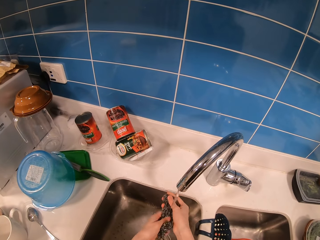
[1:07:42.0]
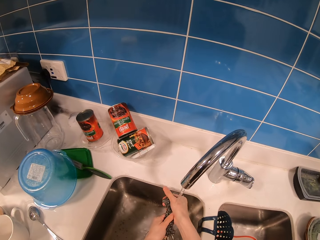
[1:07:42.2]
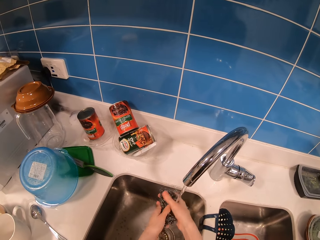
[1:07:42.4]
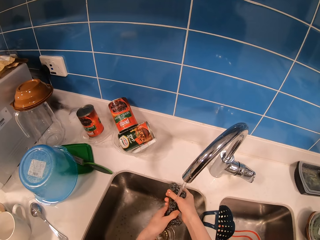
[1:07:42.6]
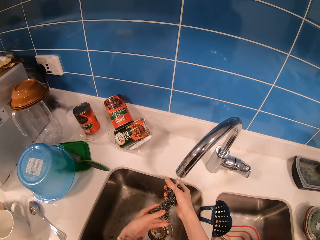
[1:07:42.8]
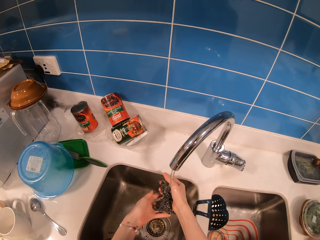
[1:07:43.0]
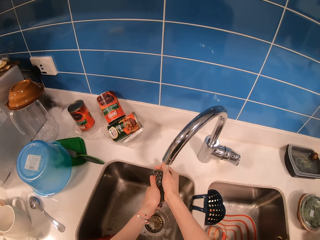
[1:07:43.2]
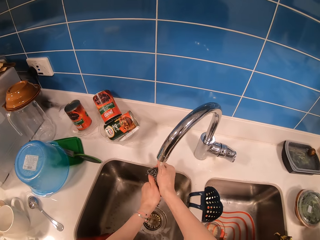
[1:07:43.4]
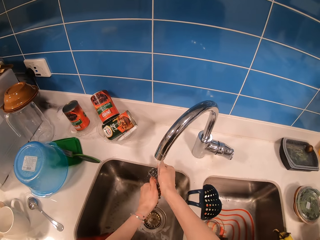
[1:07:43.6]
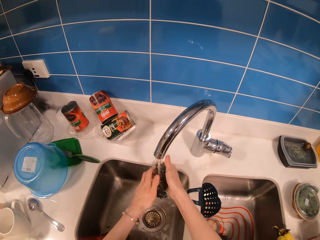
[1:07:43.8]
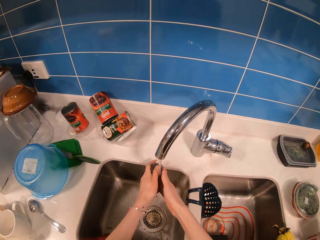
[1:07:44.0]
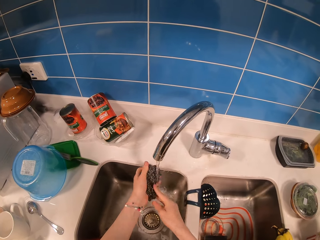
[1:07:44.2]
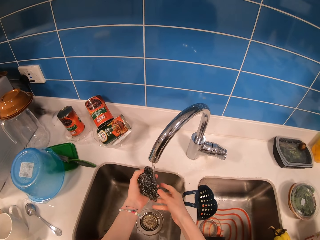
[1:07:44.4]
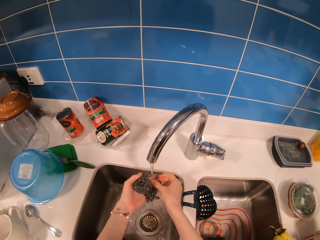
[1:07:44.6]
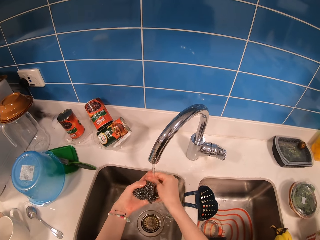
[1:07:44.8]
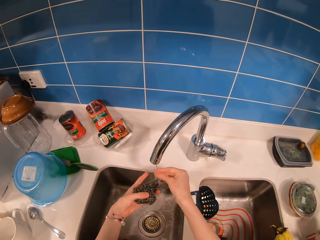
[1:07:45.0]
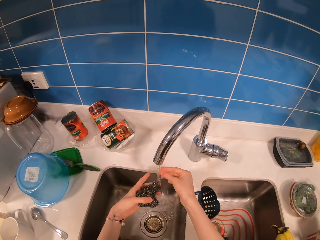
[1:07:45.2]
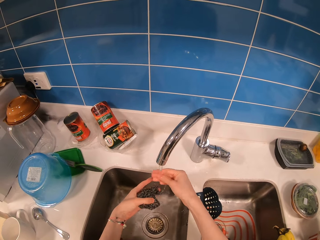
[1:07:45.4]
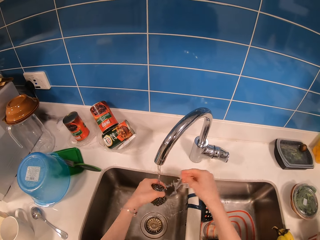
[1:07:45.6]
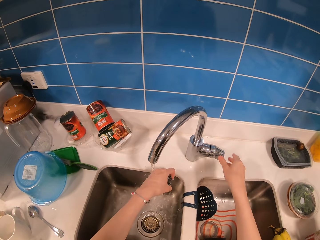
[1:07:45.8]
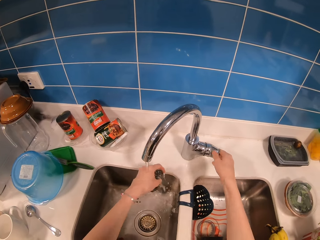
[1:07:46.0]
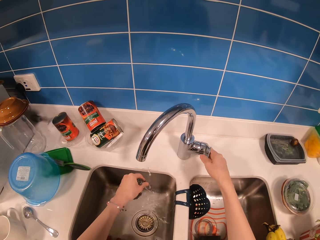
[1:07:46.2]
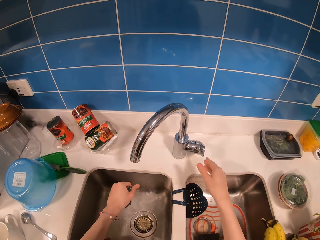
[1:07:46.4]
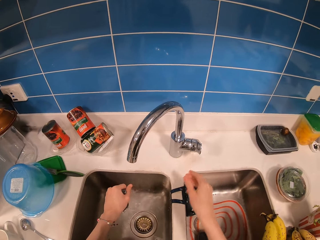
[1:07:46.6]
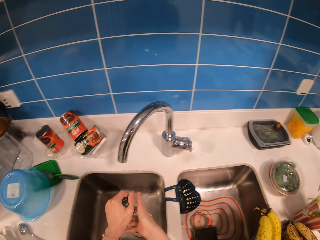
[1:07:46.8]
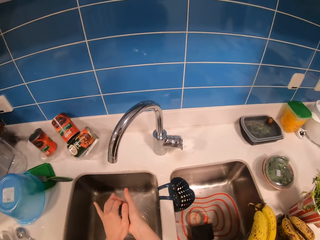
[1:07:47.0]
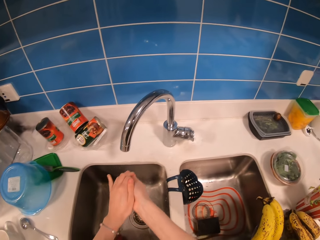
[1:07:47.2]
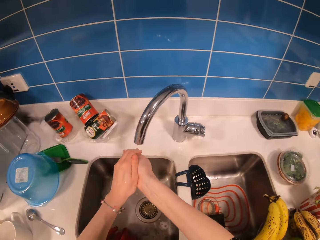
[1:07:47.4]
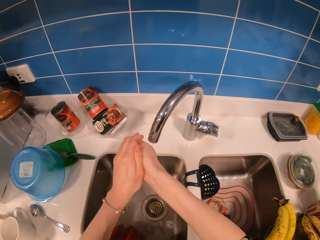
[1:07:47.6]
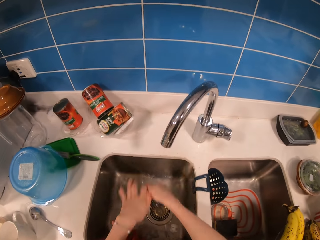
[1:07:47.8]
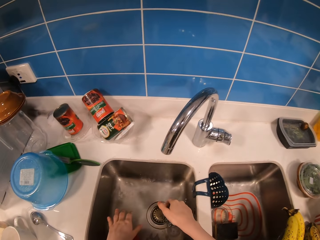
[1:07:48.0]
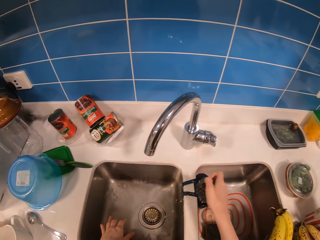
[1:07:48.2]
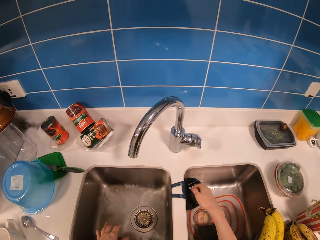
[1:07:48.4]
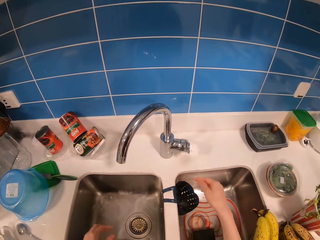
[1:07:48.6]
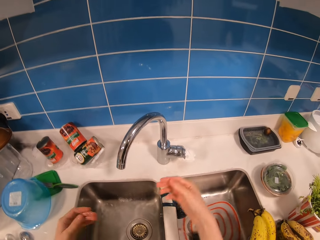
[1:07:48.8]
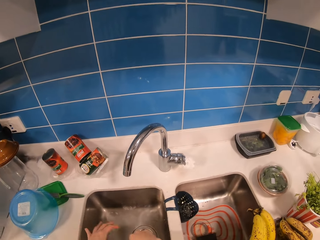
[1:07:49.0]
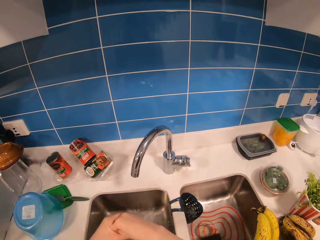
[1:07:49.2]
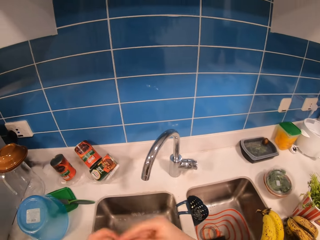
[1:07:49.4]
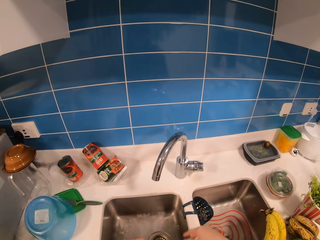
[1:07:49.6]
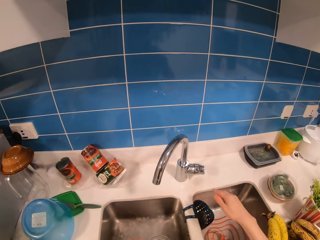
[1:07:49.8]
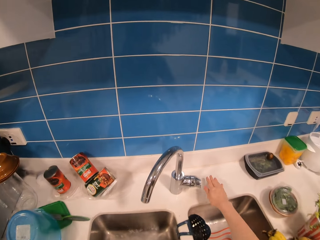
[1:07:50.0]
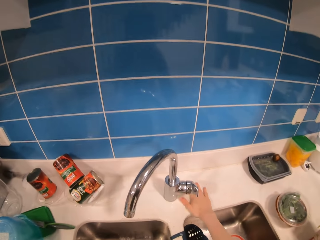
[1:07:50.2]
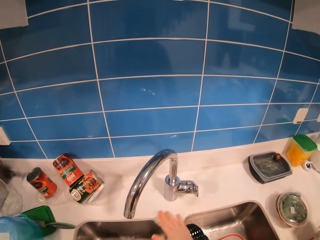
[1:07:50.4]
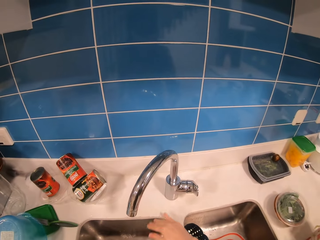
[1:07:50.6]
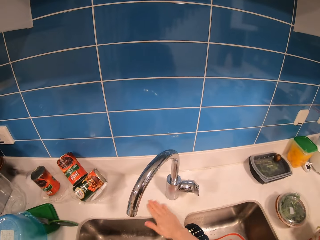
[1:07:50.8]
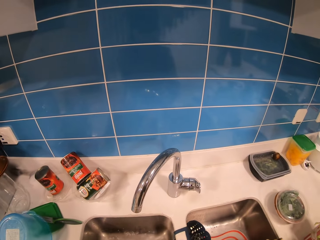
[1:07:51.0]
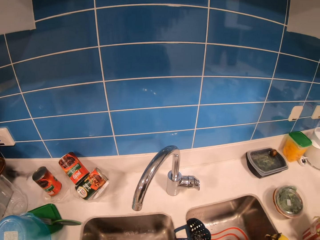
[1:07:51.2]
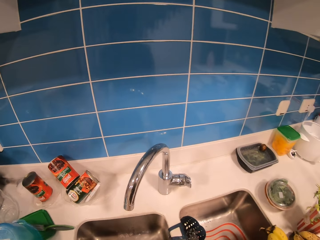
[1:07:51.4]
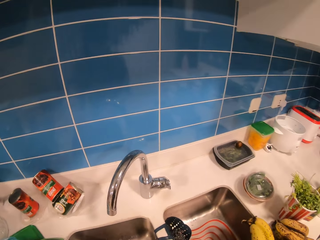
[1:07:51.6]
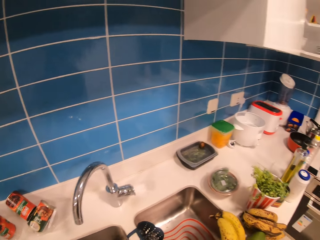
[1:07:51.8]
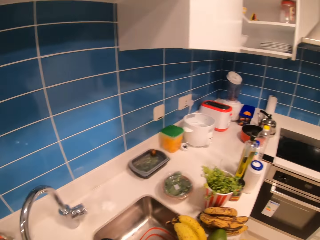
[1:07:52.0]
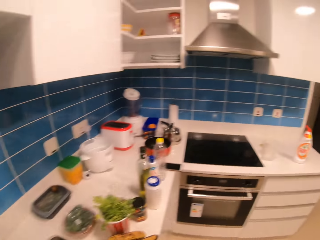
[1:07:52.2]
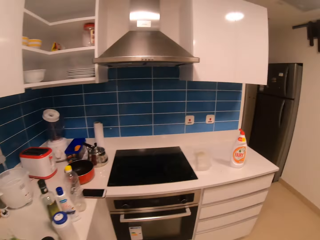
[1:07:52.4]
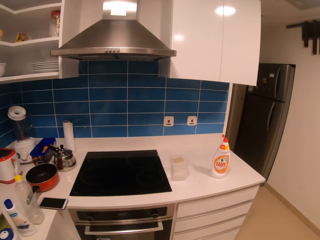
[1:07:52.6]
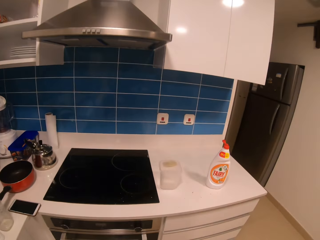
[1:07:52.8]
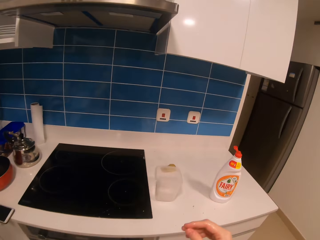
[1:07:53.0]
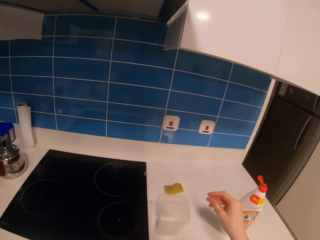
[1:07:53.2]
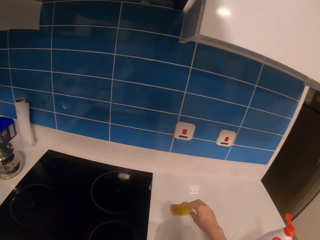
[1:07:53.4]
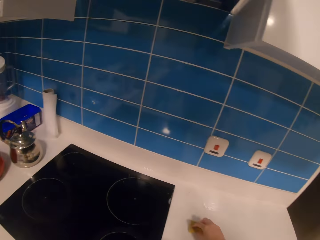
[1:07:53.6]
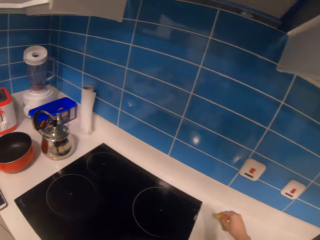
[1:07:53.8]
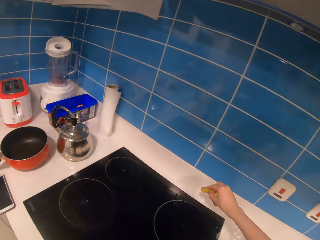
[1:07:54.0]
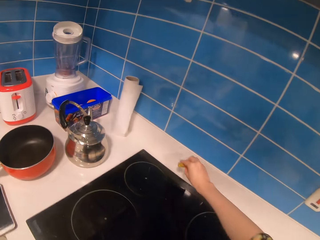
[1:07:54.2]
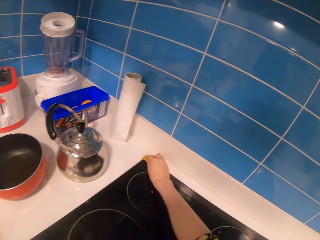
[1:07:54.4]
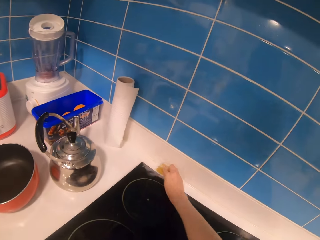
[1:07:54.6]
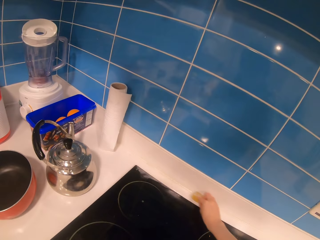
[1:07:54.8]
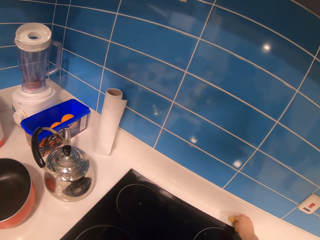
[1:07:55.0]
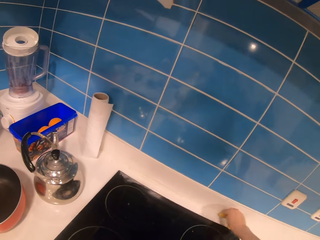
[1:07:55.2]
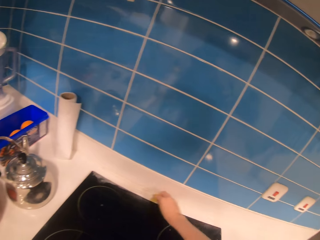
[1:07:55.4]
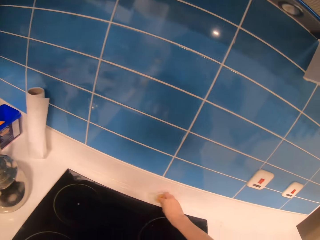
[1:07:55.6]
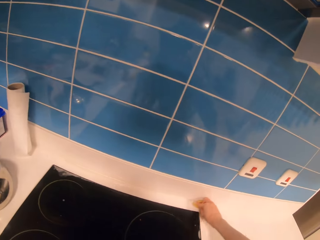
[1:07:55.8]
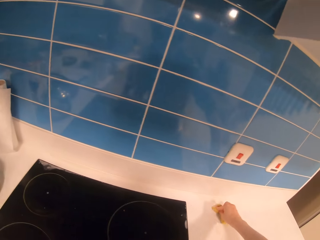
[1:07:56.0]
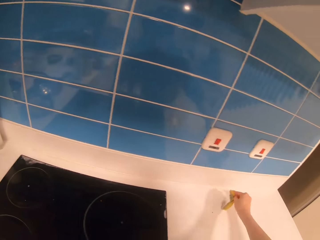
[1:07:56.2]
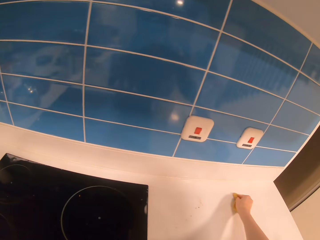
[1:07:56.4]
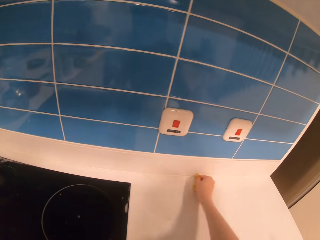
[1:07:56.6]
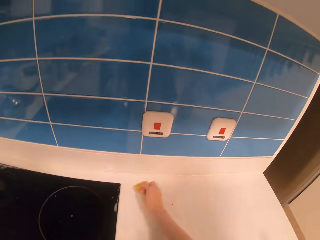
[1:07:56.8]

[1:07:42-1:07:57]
The camera wearer washes the dish washing wire scrubber or steel wool in the sink. They close the tap. They put the steel wire in the rack. They wipe the sink with a hand. They wipe around the kitchen tap with hands. They walk around the kitchen. They pick up a sponge. They scrub the counter top with the sponge.

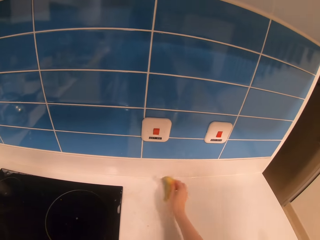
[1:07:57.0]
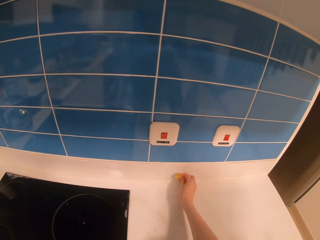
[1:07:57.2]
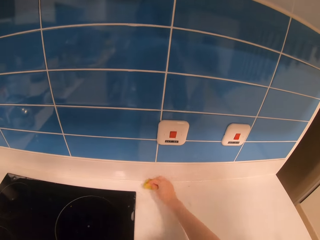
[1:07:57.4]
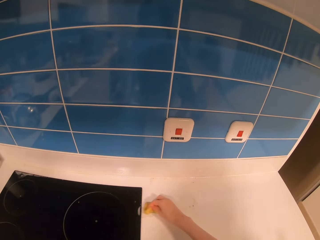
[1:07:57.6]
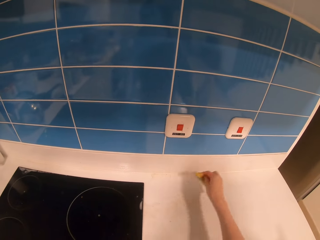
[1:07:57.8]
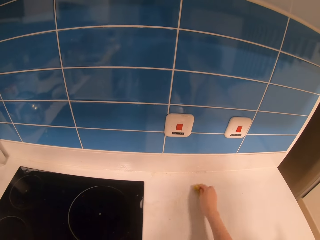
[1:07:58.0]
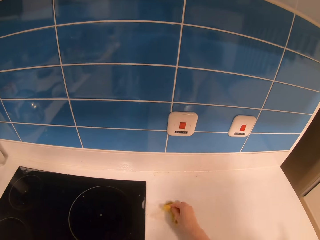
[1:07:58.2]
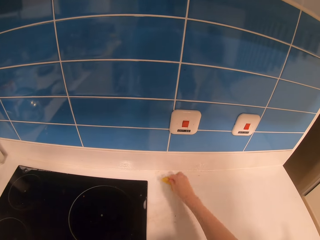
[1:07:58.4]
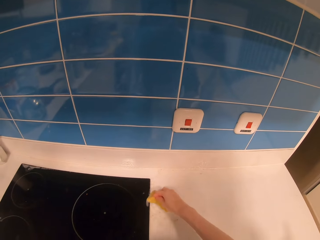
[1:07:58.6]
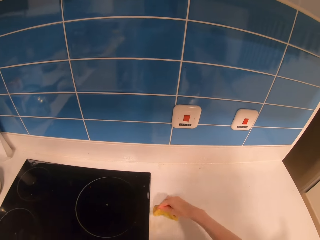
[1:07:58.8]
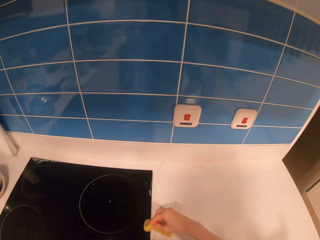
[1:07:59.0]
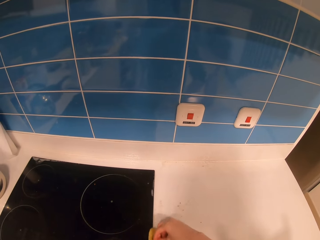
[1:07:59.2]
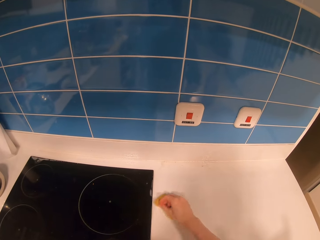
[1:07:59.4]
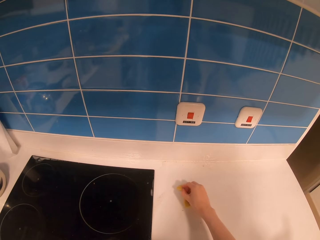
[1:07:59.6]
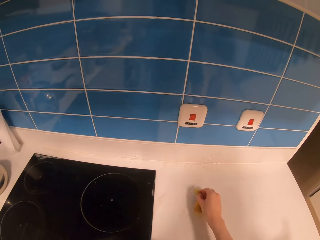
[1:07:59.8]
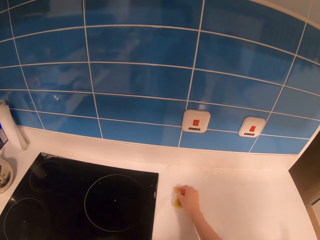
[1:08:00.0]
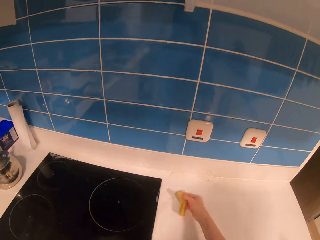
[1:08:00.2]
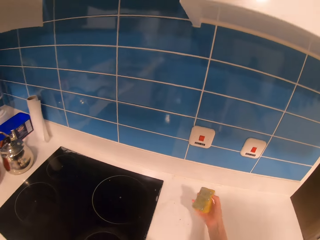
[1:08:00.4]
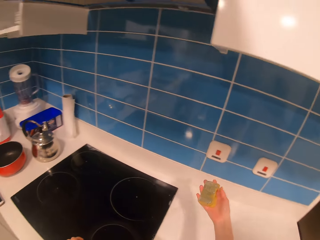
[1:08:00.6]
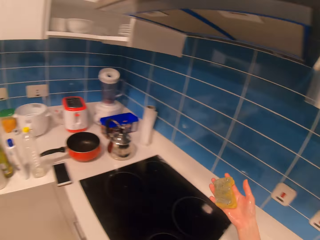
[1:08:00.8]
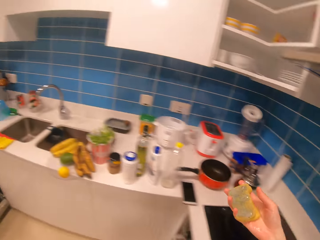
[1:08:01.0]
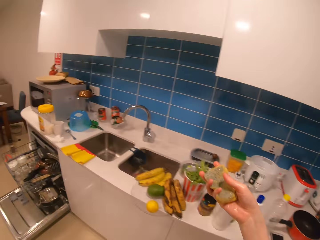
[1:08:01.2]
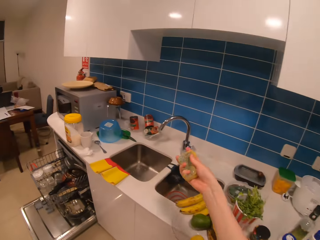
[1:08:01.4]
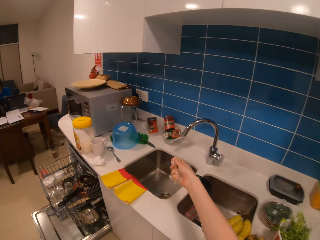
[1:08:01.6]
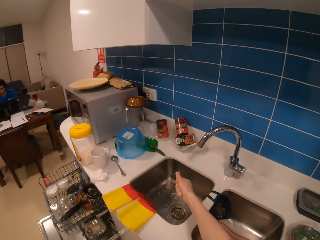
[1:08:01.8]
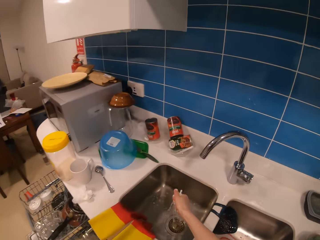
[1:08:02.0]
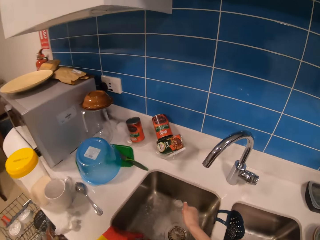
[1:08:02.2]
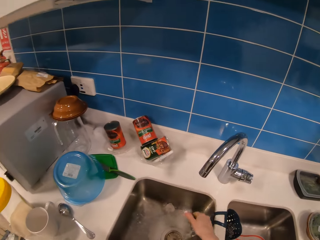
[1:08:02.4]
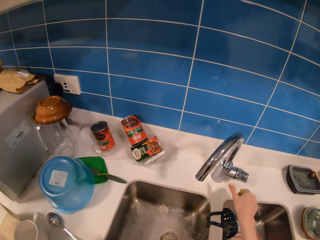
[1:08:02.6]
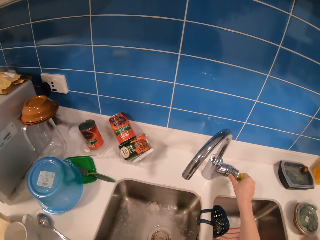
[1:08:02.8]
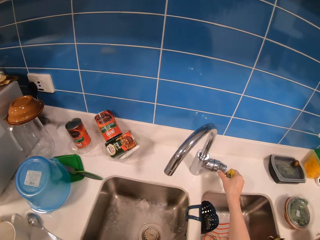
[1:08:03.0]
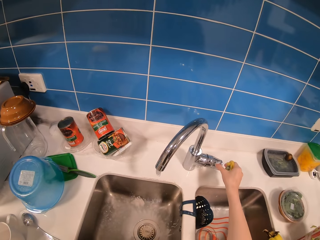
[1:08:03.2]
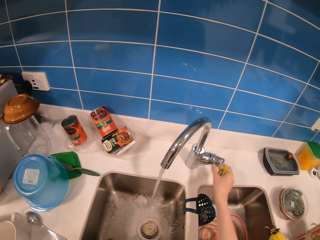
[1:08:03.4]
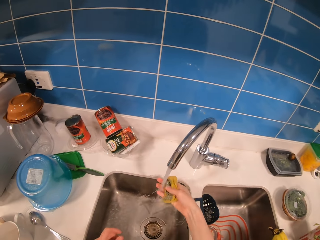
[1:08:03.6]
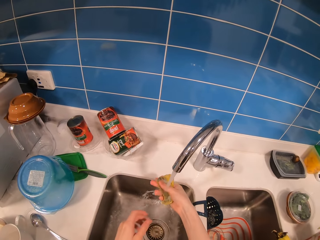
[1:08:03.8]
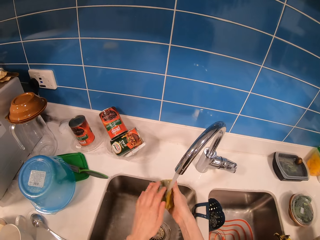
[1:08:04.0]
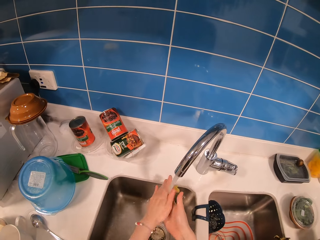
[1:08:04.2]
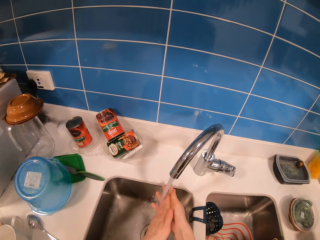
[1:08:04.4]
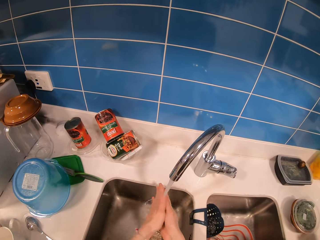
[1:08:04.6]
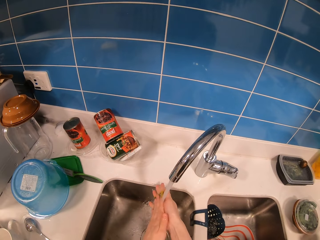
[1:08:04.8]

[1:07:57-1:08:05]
The camera wearer walks in the kitchen. They squeeze the sponge in the sink. They open the tap and wash the sponge.
